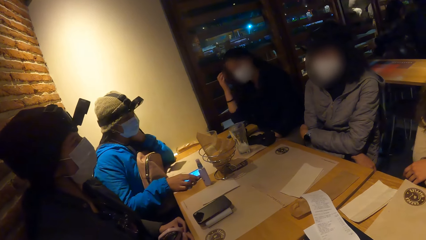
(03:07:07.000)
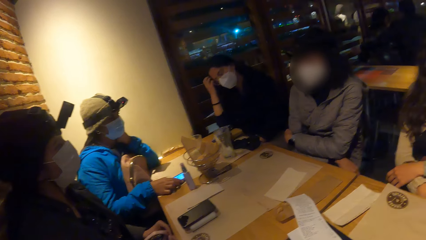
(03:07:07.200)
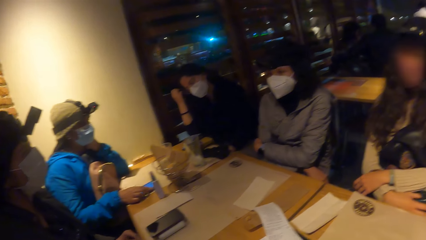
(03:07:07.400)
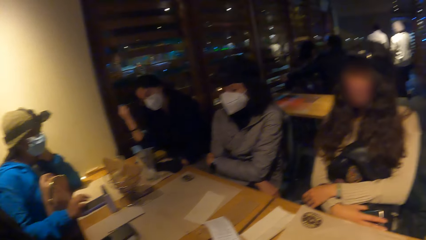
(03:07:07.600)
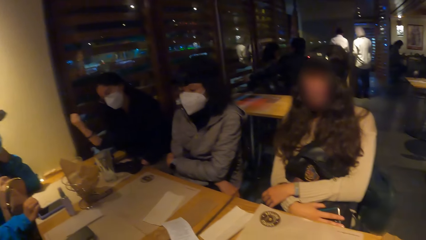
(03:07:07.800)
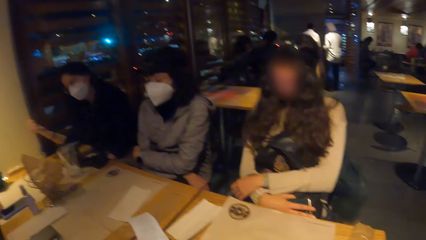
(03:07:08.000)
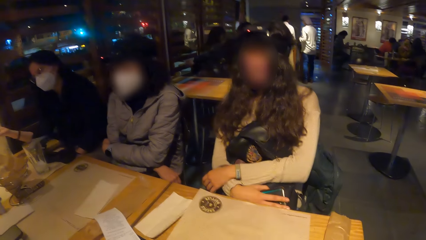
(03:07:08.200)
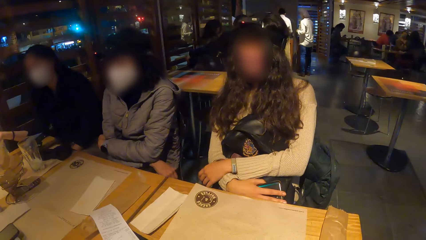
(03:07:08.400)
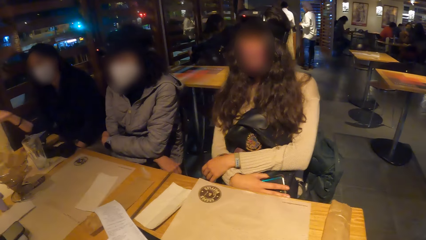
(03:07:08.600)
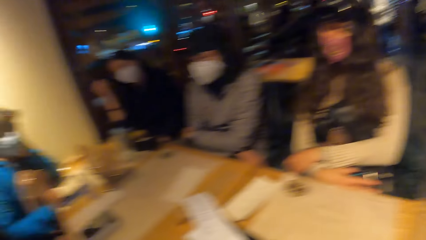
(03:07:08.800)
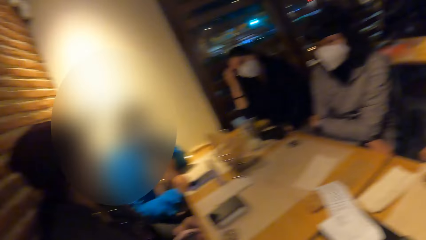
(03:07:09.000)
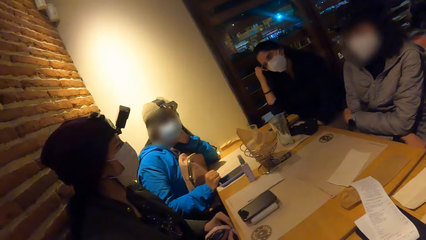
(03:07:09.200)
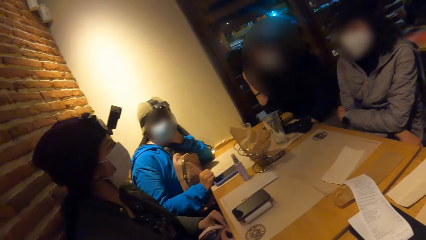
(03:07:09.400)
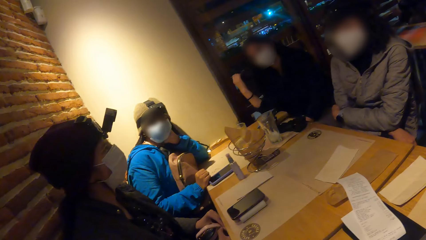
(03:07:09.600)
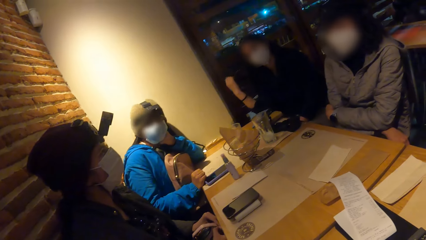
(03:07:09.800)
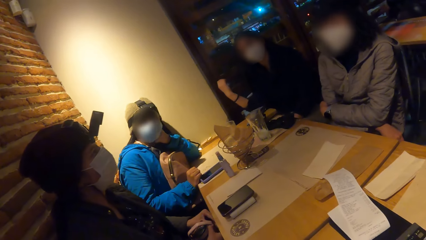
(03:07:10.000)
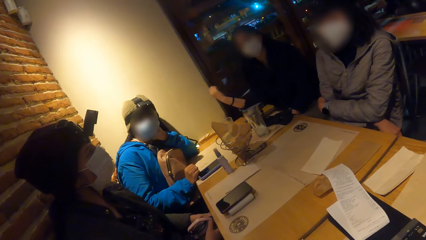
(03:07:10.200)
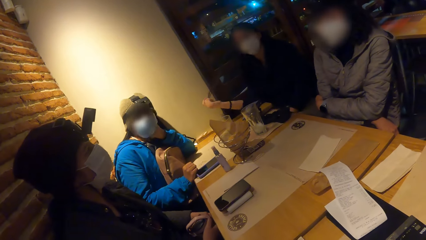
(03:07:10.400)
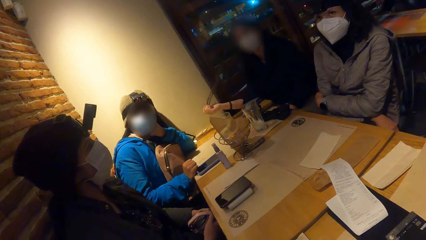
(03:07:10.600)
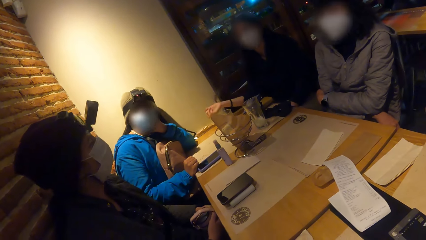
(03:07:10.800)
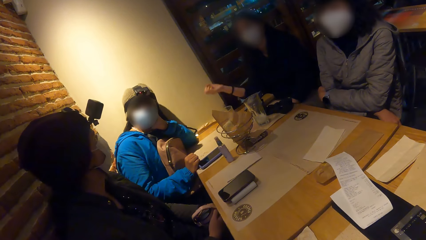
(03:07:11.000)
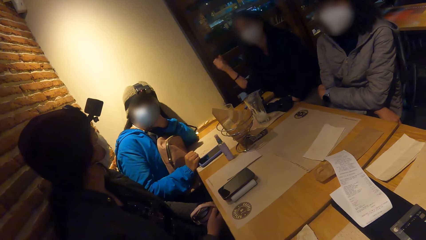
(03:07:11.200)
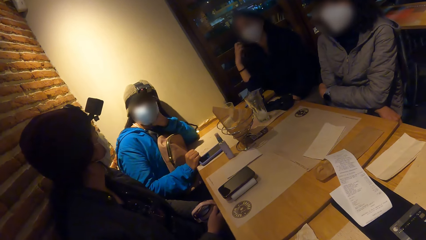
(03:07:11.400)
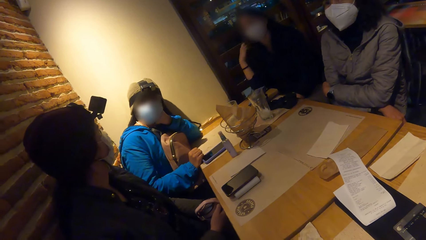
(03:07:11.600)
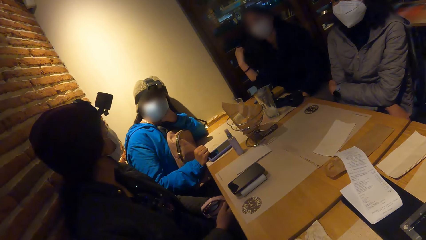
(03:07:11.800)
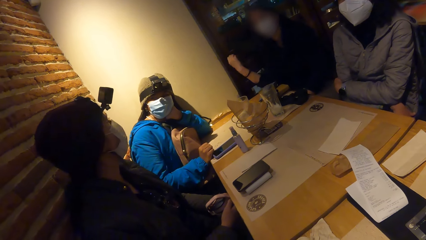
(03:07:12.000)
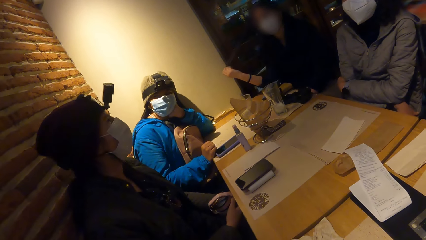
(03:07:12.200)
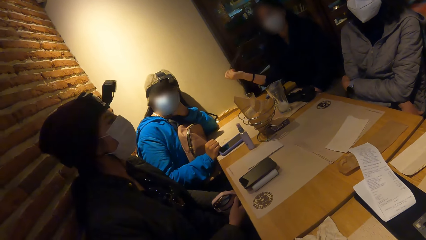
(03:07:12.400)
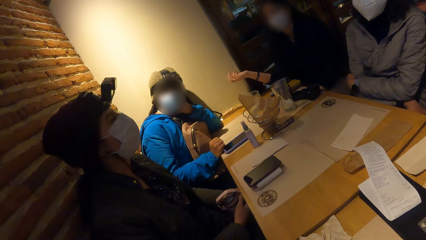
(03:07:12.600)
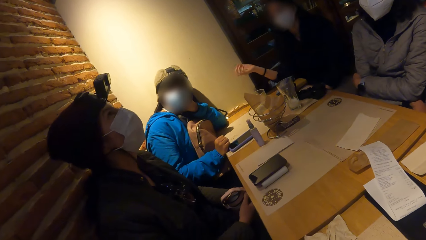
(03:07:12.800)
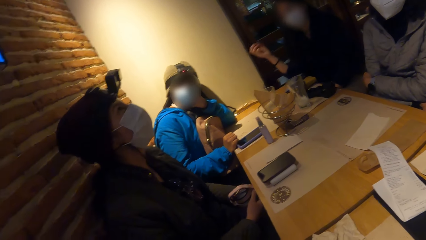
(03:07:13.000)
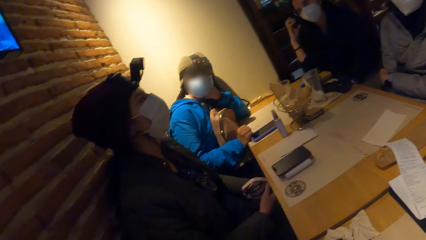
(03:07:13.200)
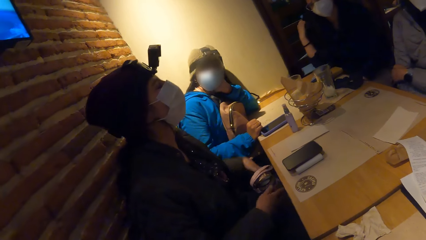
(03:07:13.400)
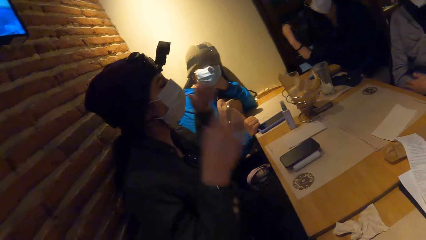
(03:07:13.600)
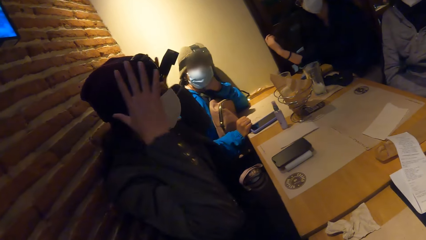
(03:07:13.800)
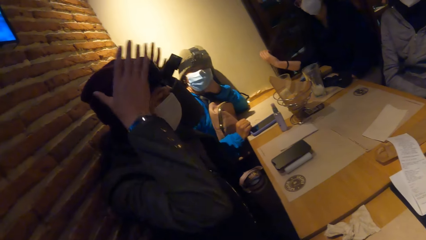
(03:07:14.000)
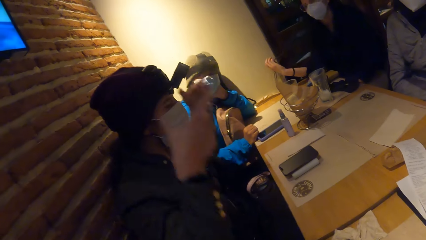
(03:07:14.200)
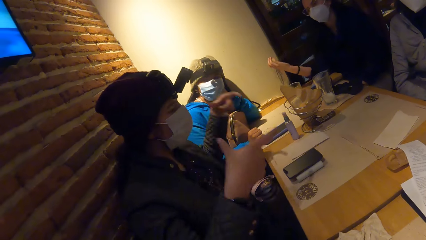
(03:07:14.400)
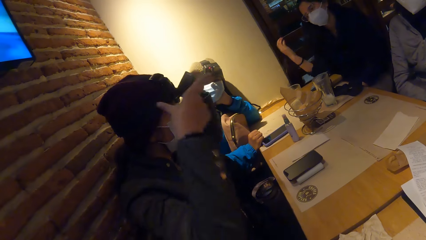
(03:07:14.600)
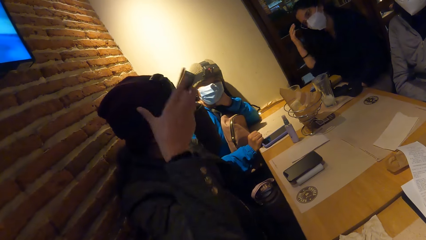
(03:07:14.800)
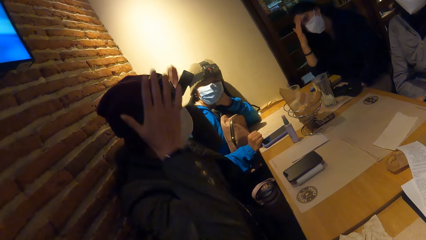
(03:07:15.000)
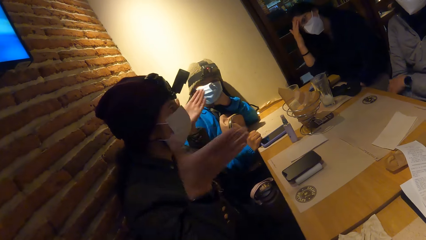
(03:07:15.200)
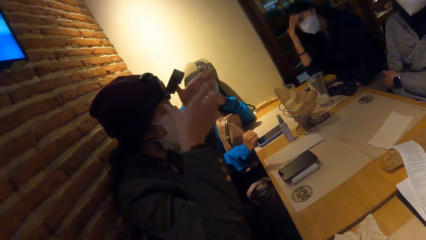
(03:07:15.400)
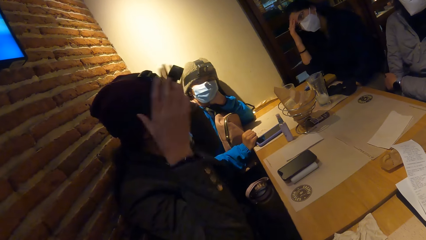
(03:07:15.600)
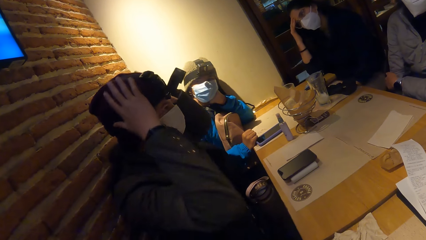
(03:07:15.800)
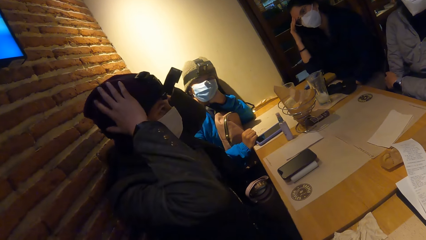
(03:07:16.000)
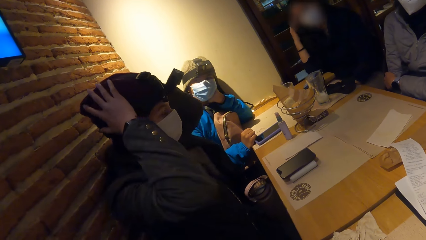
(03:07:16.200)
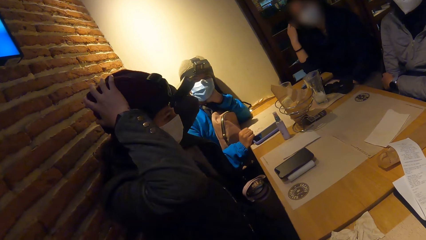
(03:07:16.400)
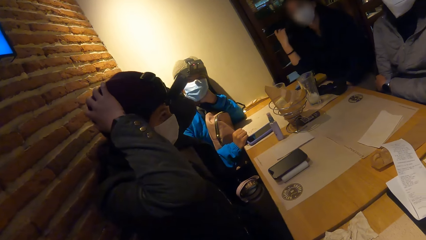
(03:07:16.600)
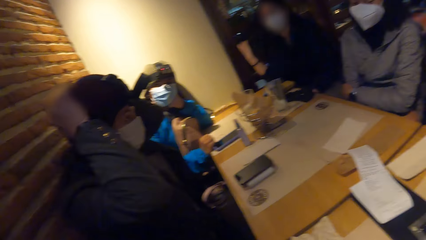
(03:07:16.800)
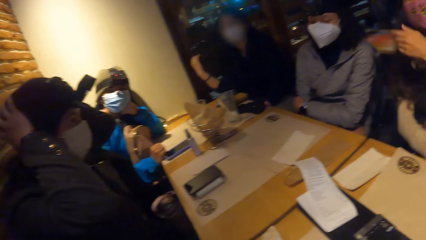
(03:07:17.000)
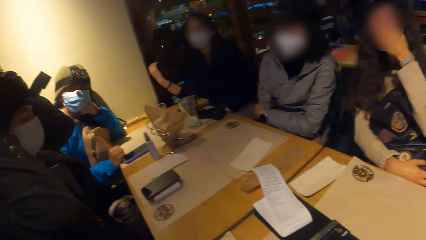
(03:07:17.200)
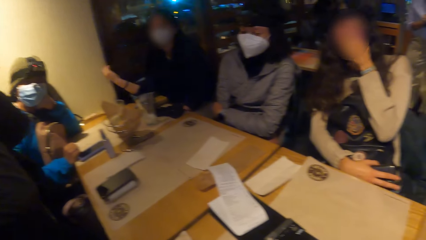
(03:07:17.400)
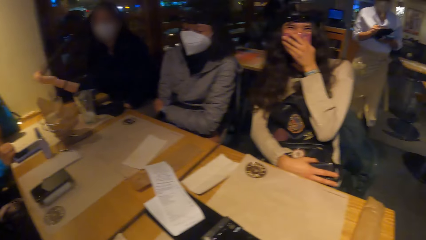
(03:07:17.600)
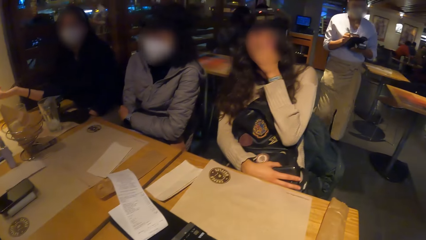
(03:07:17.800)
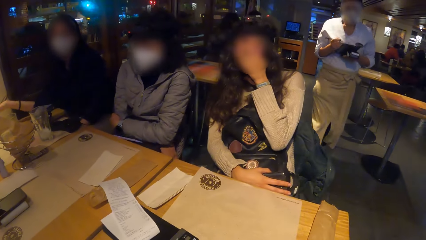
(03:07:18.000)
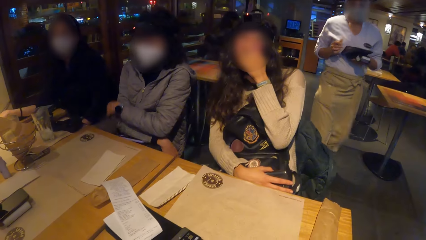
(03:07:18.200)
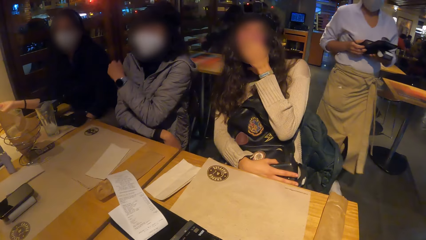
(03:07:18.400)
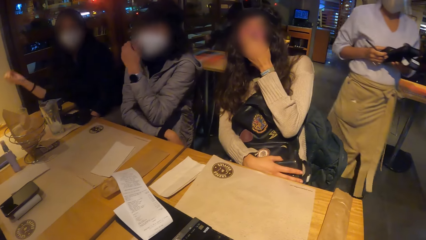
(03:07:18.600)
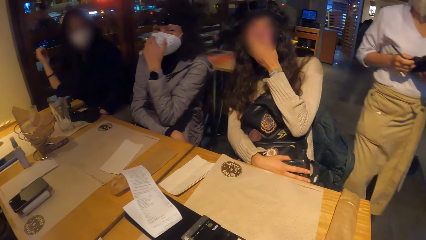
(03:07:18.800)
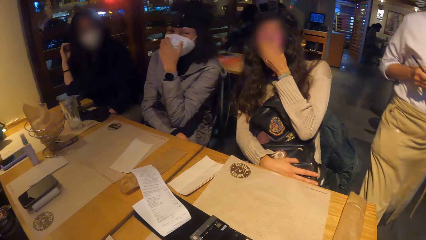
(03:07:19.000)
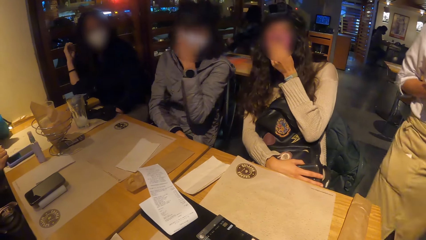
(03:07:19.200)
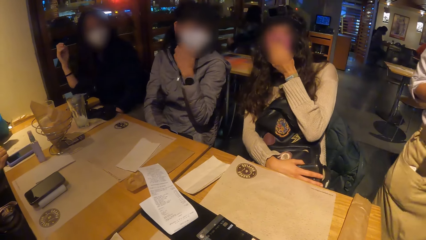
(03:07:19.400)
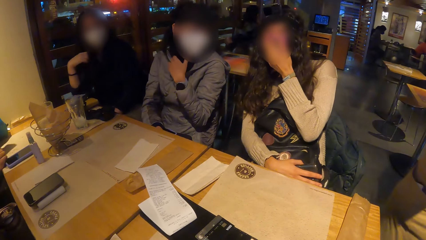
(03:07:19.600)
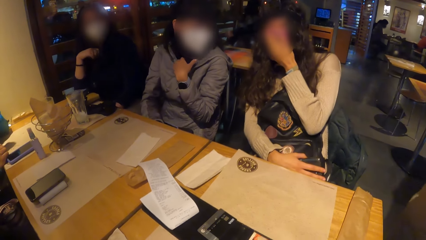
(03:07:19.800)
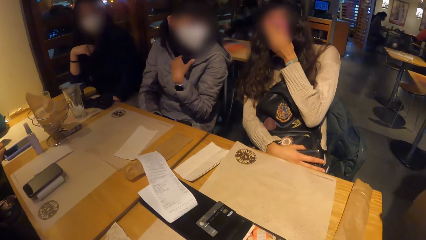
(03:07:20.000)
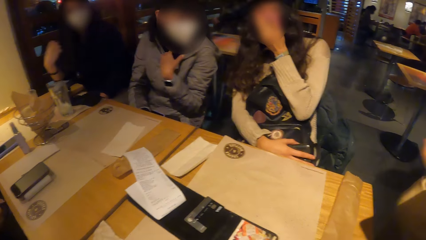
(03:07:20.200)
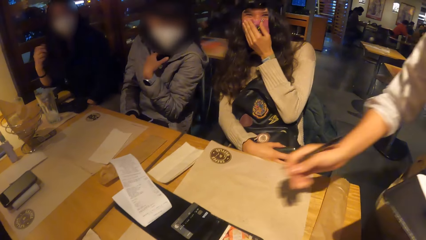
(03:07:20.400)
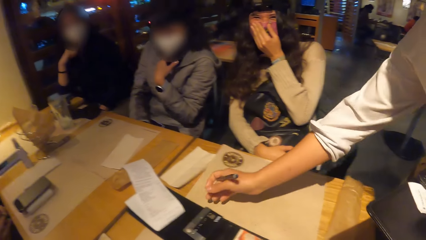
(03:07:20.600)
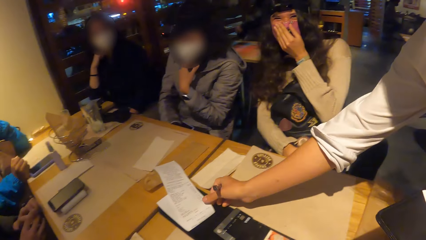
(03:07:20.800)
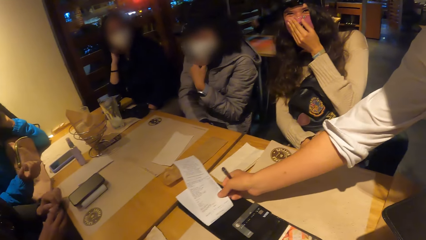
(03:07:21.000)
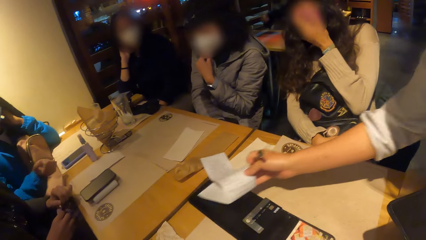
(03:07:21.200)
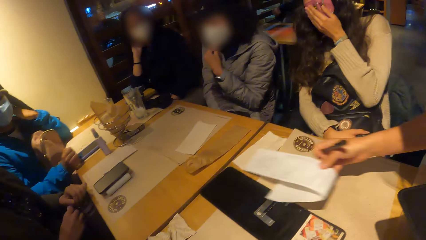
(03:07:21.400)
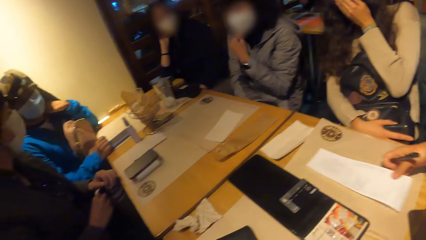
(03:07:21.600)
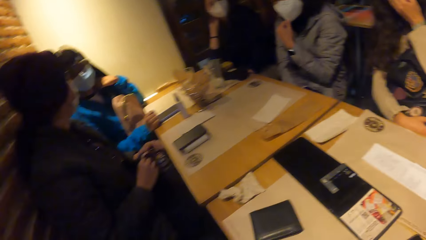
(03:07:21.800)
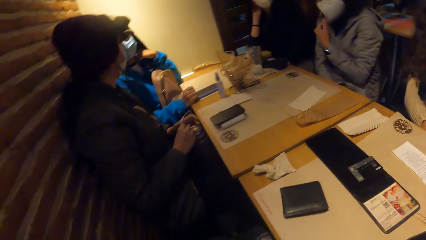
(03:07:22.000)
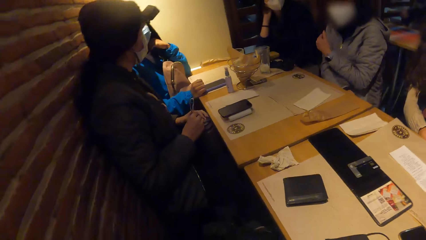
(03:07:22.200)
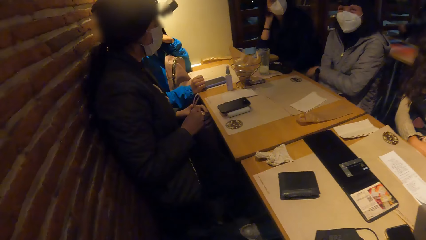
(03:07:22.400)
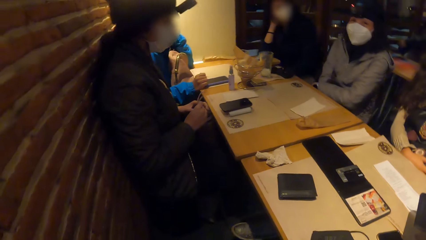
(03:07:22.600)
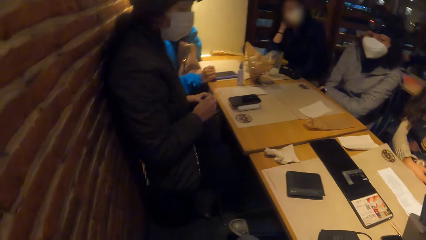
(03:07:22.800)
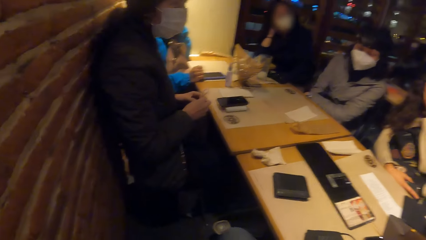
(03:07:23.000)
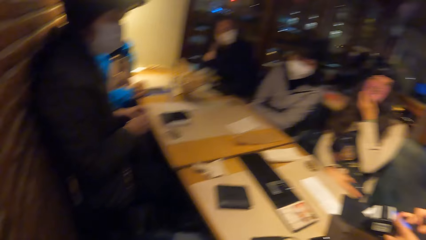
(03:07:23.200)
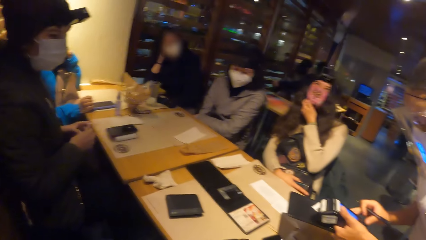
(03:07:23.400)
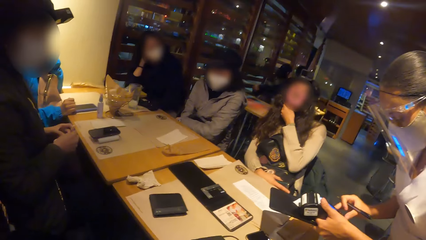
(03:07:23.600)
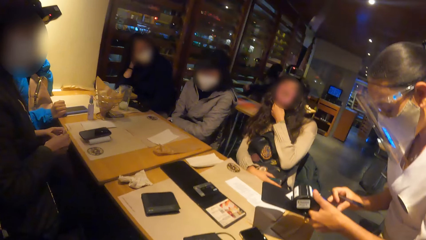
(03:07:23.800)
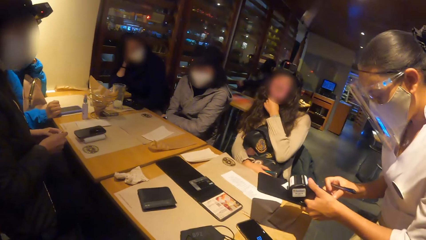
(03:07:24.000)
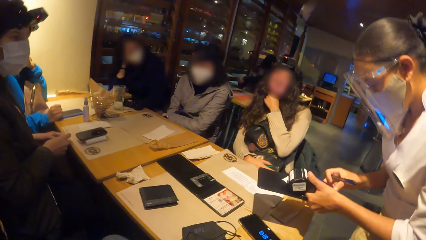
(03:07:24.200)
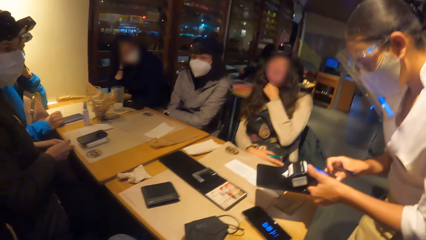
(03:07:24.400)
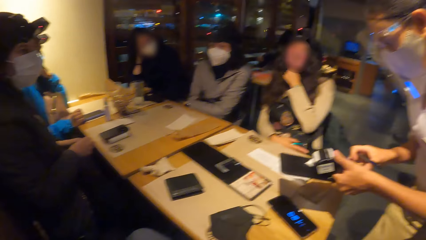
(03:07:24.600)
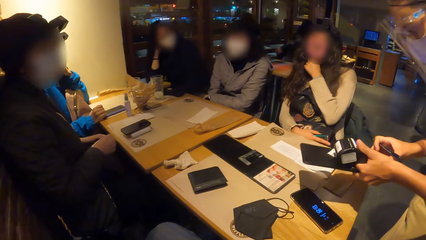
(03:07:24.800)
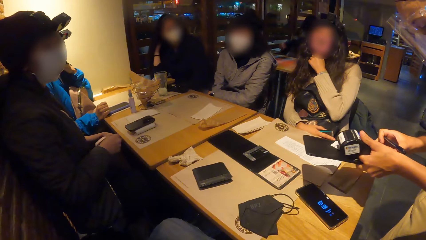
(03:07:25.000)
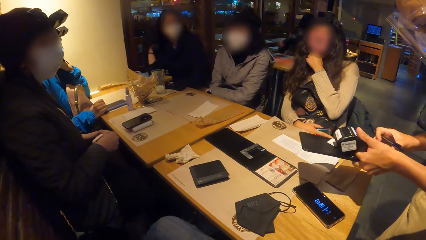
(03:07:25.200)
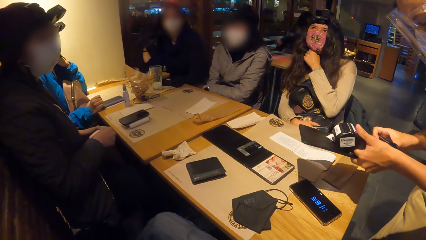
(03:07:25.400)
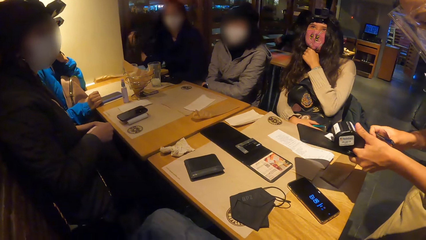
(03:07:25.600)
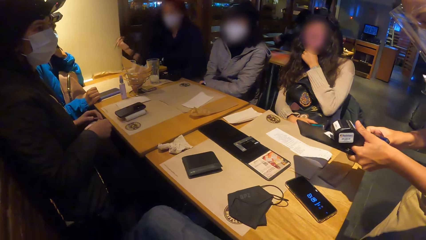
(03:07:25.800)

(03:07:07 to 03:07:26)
A woman interacts with the camera wearer and the group of people. A man interacts with the group of people and the camera wearer. He adjusts a hat. Another man walks towards the camera wearer. He holds a phone, pen and card machine. The man picks up a bill or receipt from the table with the right hand. He places the receipt on the table. He operates the credit card machine with the right hand.
